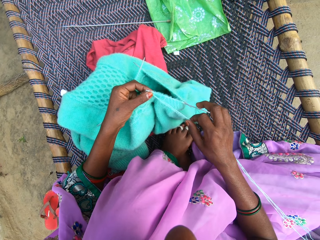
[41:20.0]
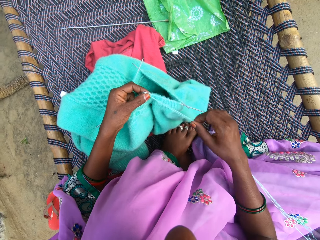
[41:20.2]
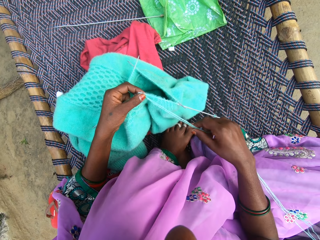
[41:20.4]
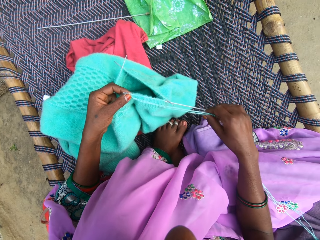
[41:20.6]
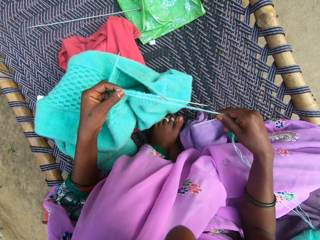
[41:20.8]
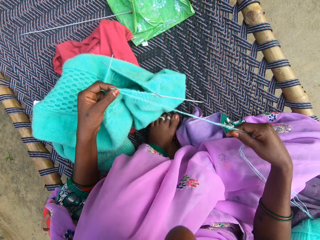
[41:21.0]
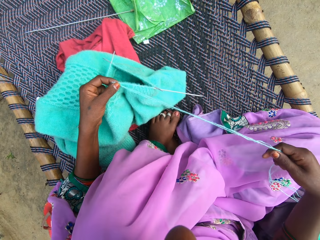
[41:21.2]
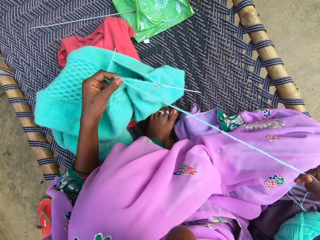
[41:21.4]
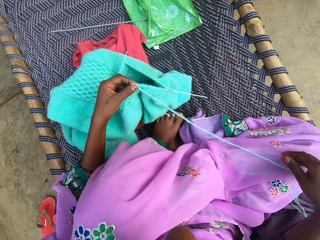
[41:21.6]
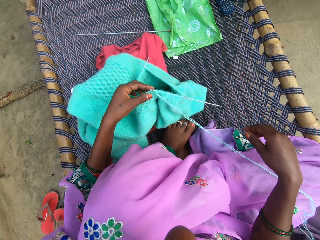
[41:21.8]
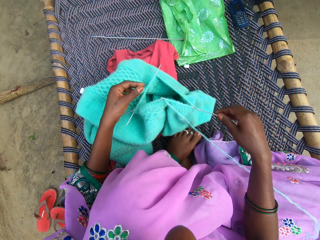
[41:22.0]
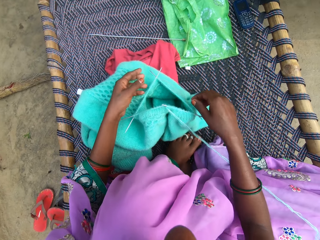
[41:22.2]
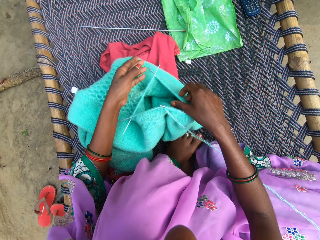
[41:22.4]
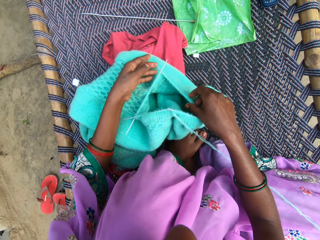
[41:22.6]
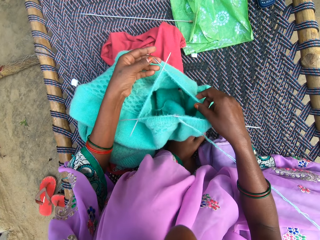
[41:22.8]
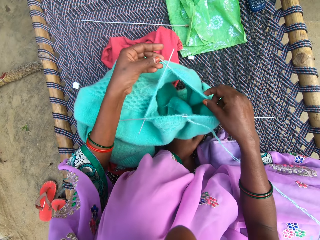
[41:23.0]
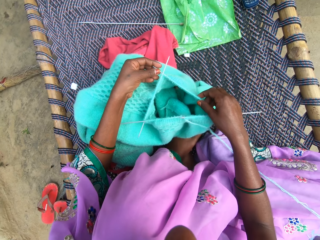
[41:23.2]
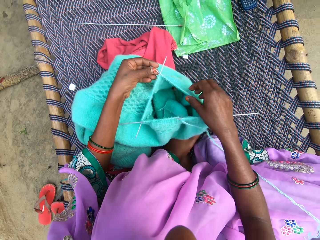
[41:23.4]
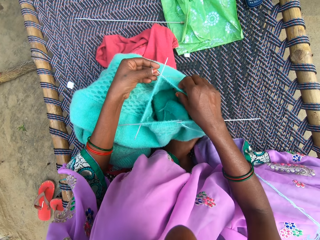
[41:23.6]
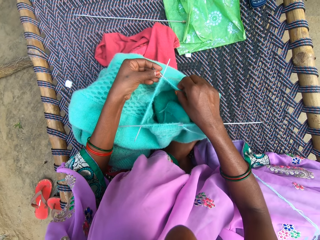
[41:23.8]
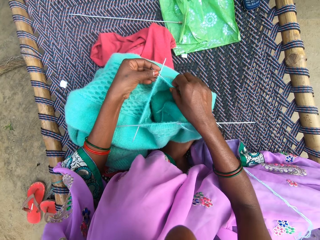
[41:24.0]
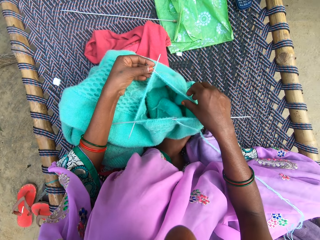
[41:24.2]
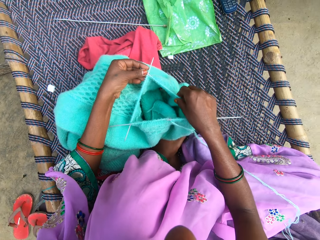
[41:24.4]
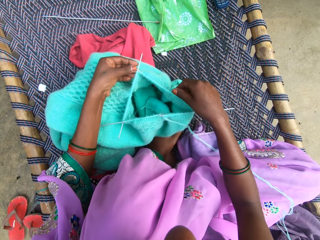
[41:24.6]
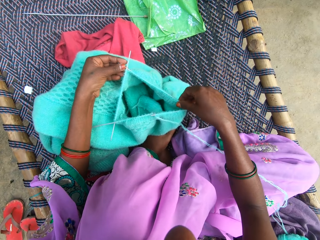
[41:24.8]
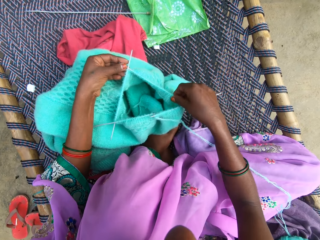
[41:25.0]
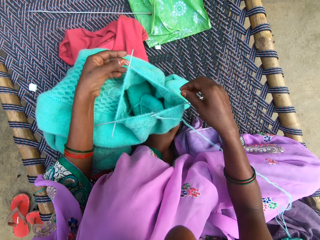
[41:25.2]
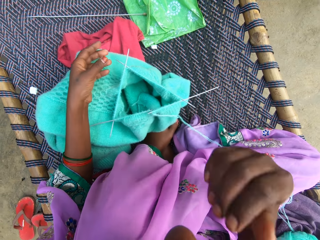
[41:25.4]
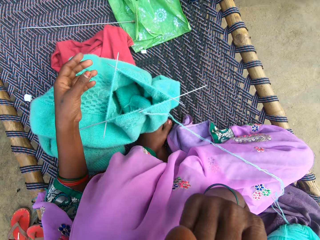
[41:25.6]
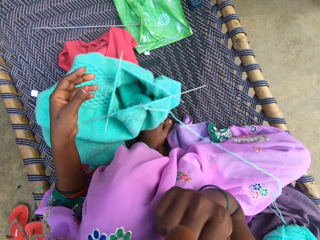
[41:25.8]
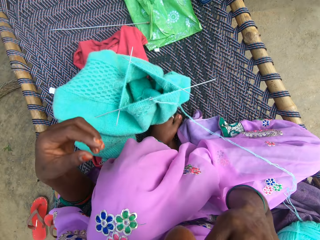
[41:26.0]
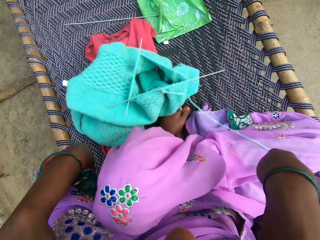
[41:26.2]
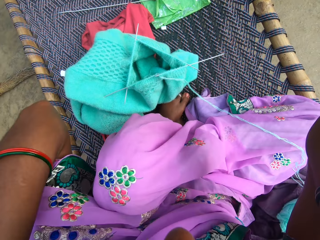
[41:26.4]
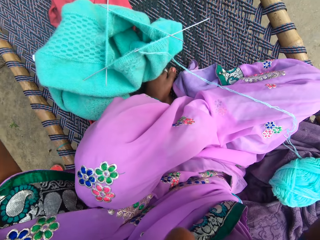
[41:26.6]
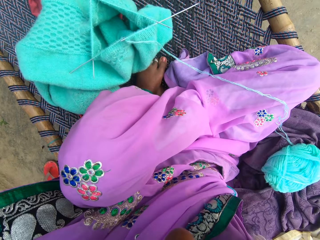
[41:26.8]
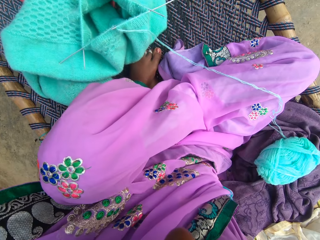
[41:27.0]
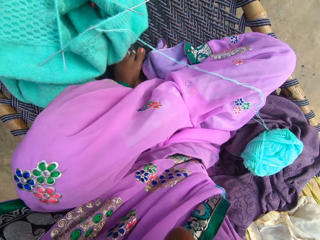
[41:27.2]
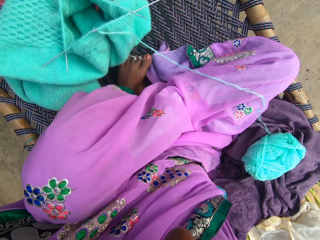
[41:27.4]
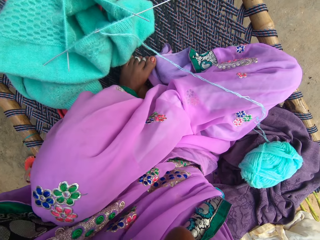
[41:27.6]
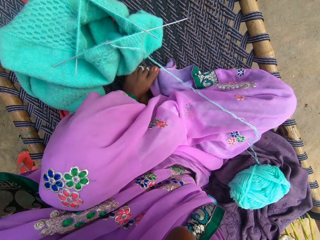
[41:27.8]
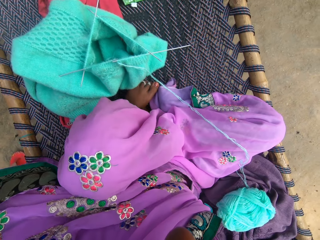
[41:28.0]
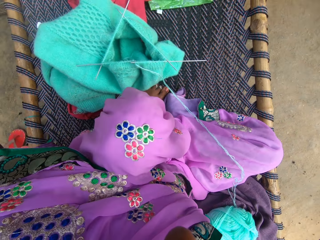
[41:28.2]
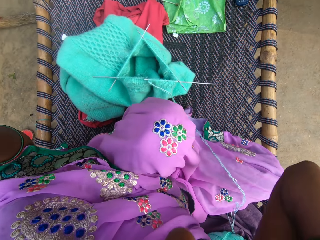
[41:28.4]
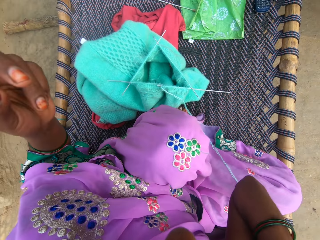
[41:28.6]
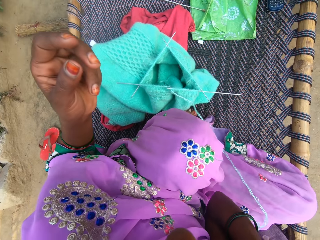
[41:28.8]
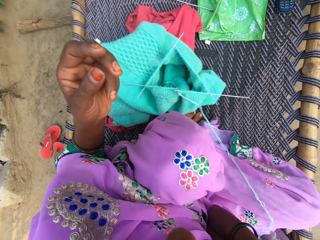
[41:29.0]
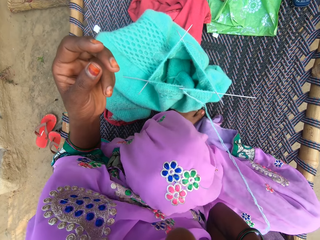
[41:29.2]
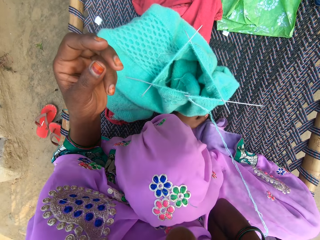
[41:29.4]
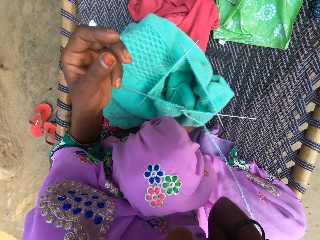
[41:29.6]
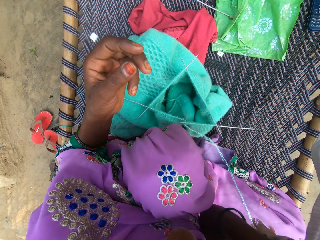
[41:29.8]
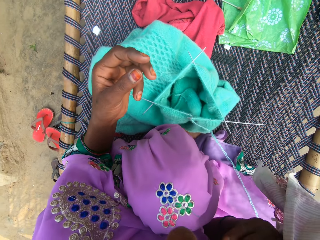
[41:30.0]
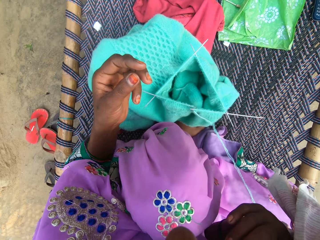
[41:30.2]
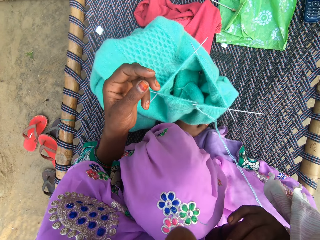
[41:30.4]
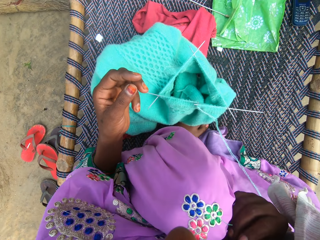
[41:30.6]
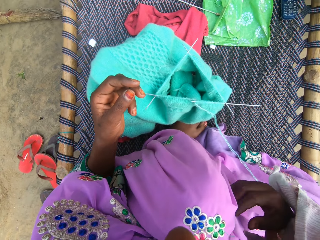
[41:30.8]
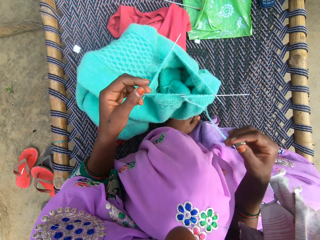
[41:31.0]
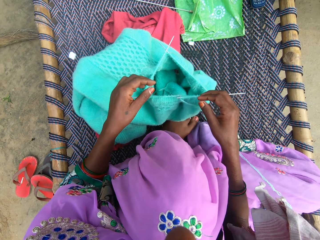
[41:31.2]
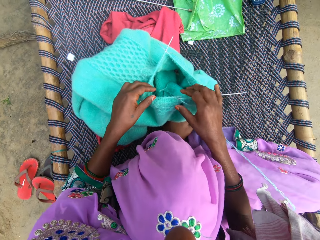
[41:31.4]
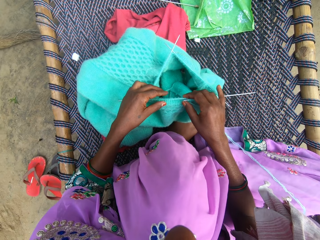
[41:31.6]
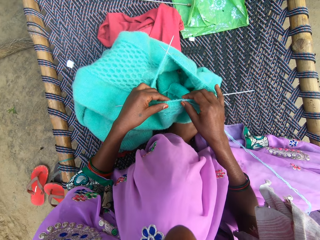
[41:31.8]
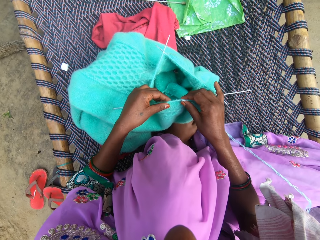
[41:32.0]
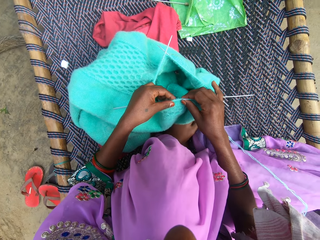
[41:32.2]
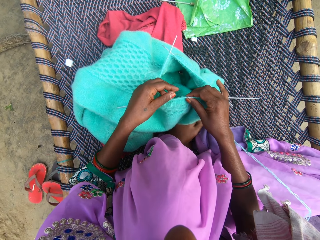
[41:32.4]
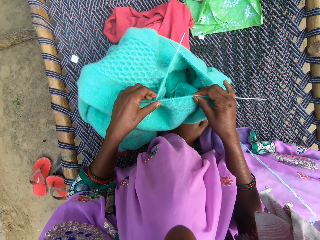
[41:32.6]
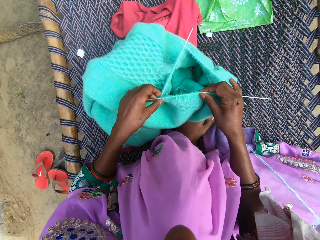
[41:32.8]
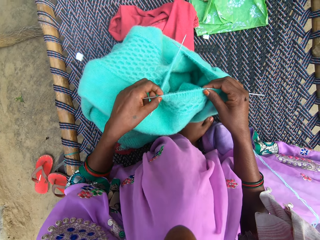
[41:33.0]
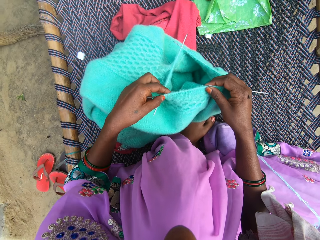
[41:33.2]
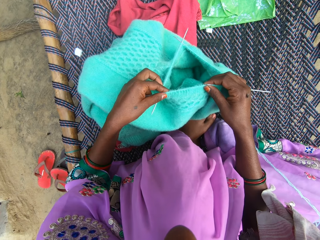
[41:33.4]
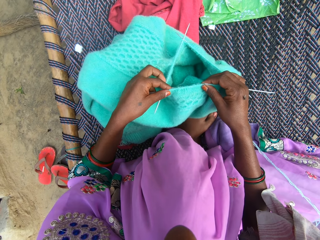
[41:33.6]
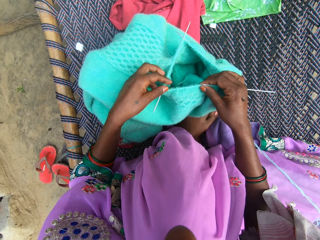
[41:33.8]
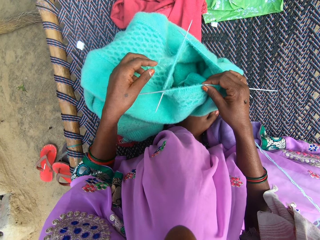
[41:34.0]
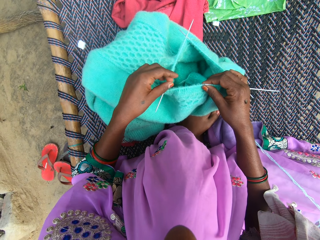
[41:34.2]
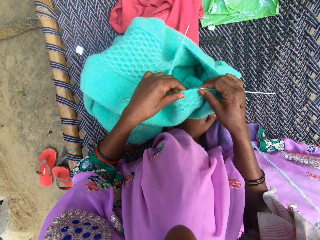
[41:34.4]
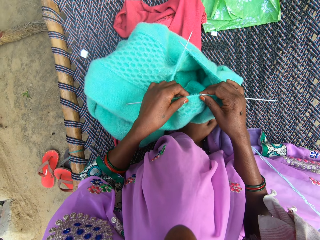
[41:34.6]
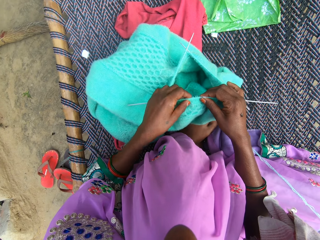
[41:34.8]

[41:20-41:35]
The camera wearer pulls the thread. She pushes the fabric. She touches her face. She scrubs the face. She touches the camera. She knits the fabric with the needle and yarn. She pushes the fabric.

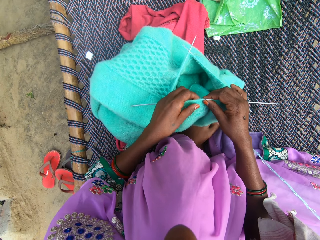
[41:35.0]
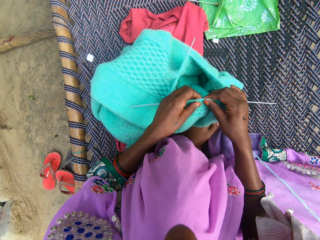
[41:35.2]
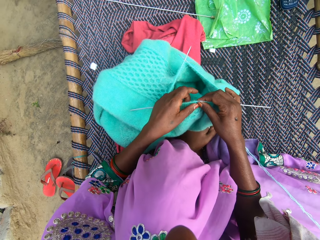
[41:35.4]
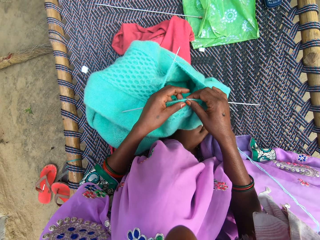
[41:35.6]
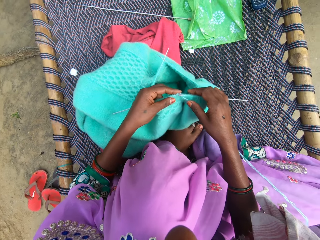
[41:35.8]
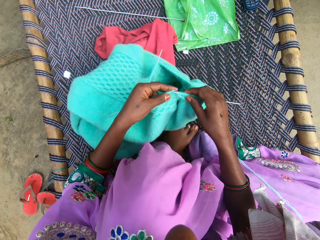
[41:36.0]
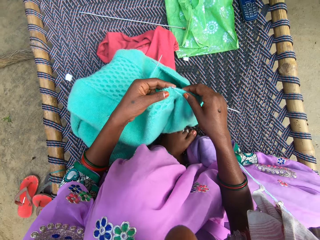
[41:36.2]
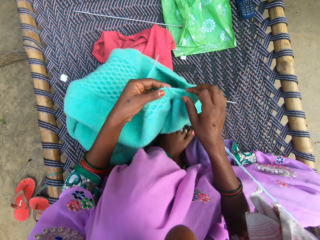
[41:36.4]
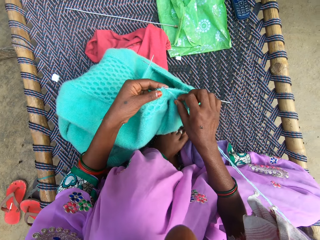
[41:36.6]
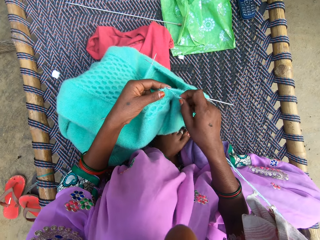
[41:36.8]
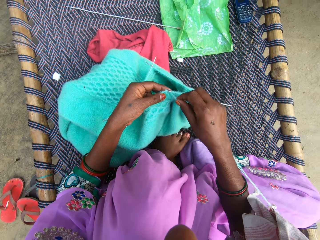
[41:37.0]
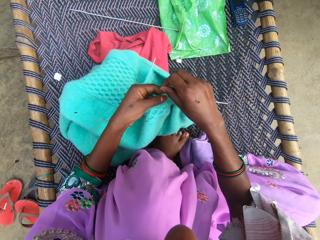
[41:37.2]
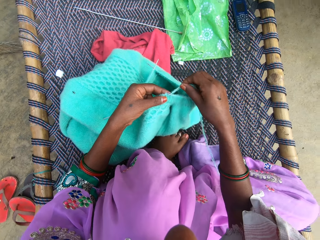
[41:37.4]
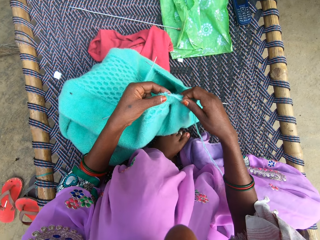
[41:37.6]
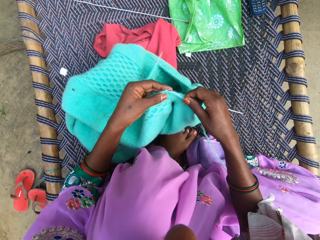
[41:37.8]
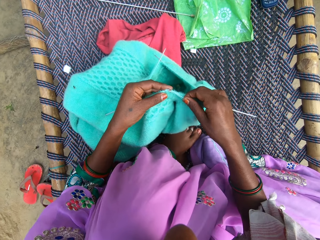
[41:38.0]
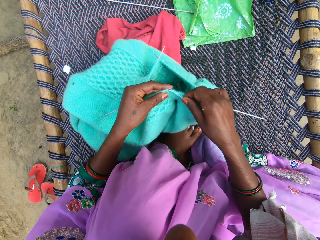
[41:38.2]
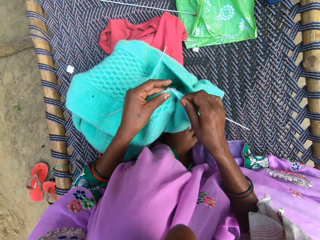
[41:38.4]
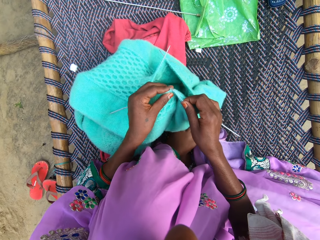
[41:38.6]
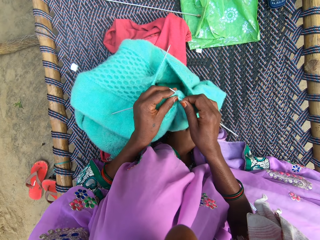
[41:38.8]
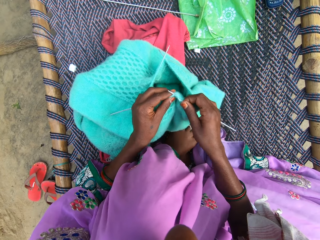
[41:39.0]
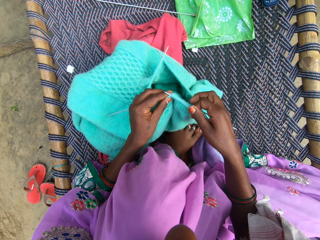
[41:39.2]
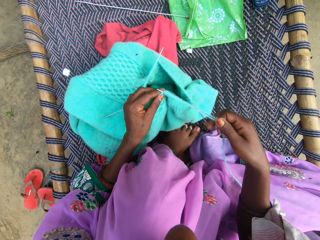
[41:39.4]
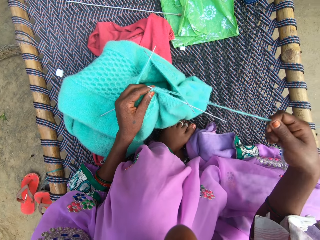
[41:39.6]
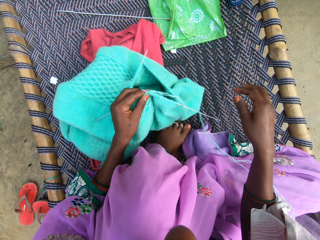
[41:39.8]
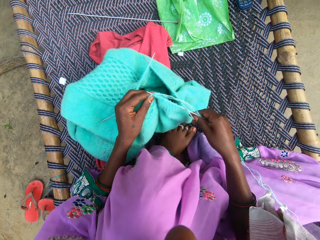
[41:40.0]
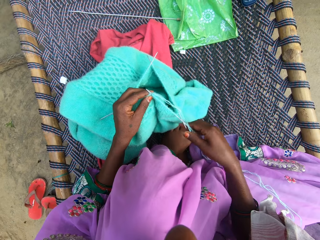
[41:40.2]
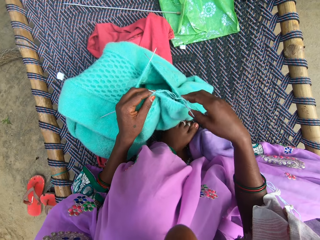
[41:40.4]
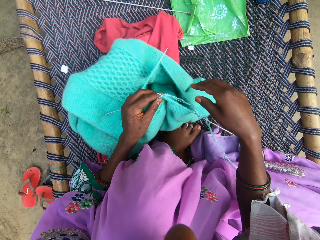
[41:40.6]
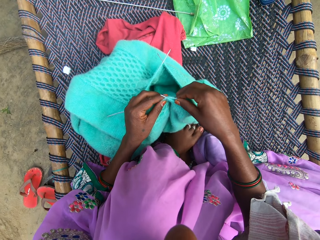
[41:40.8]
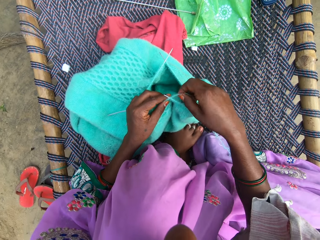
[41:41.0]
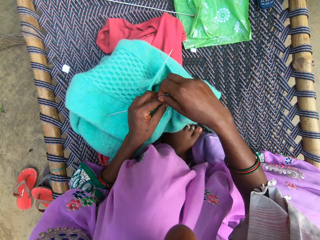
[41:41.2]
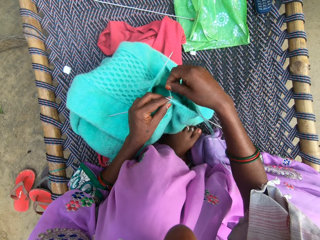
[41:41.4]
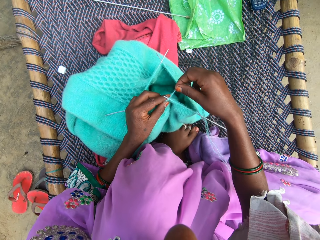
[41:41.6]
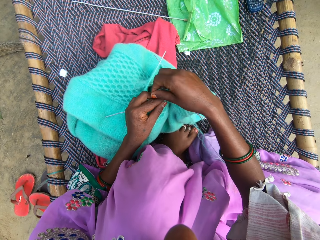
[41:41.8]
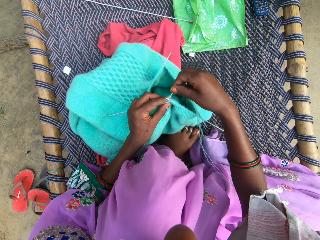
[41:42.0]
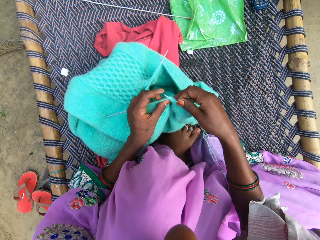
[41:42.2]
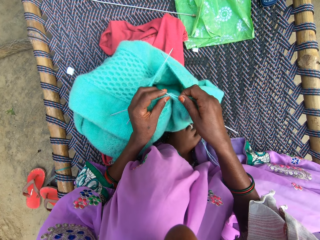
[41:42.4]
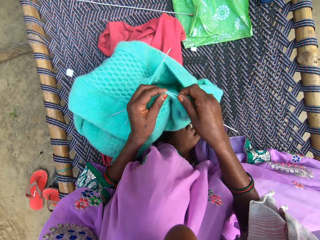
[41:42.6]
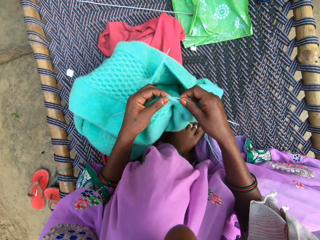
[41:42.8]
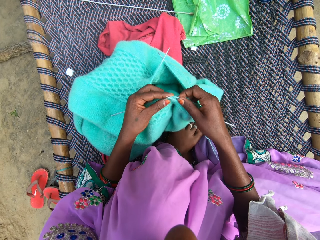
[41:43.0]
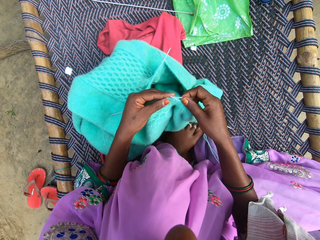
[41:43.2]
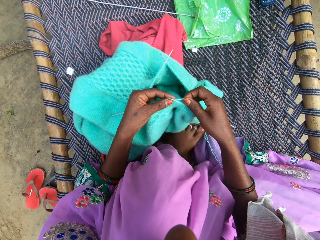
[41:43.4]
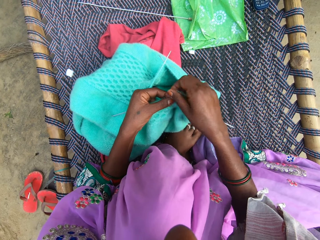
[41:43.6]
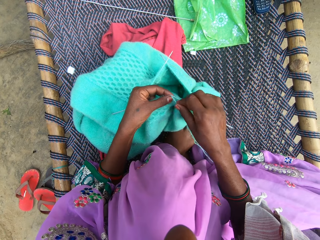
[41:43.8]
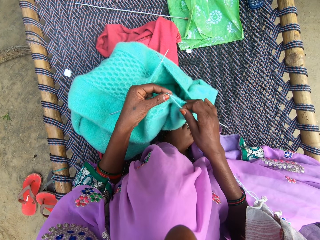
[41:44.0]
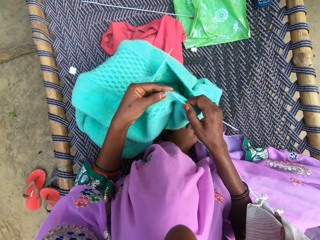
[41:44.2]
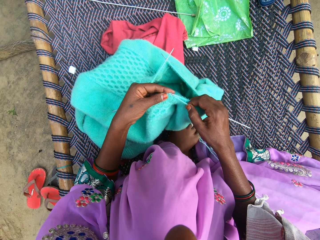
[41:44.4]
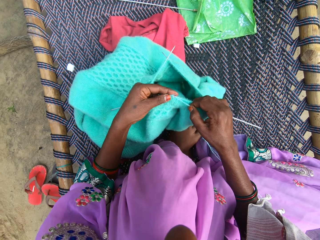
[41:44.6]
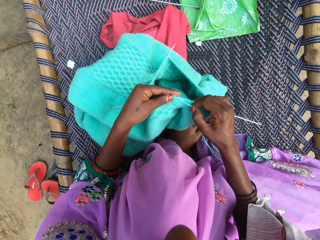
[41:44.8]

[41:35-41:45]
The camera wearer knits the fabric.
